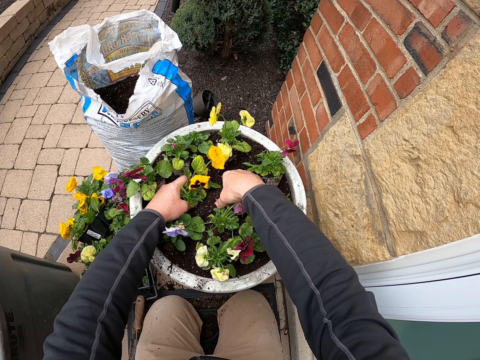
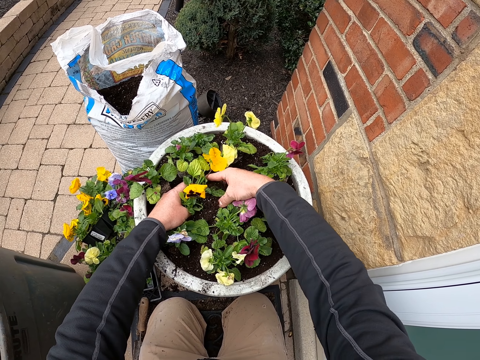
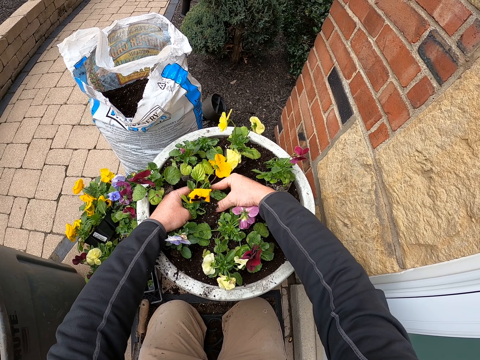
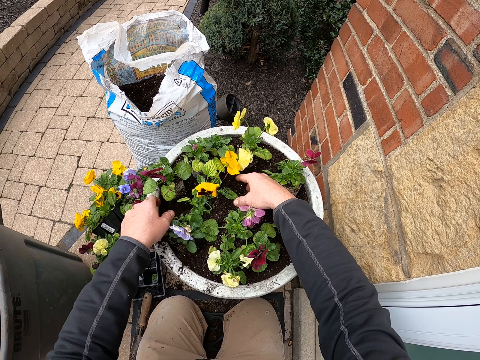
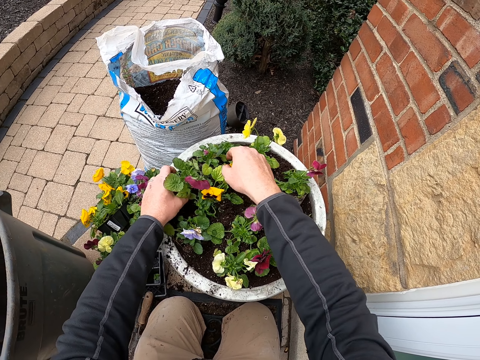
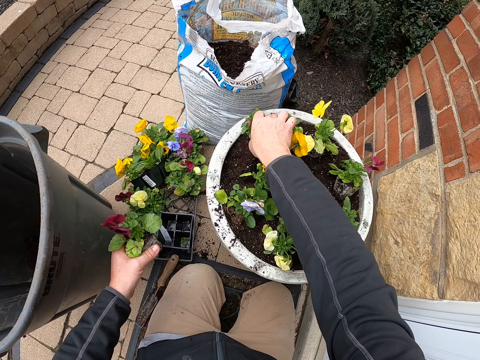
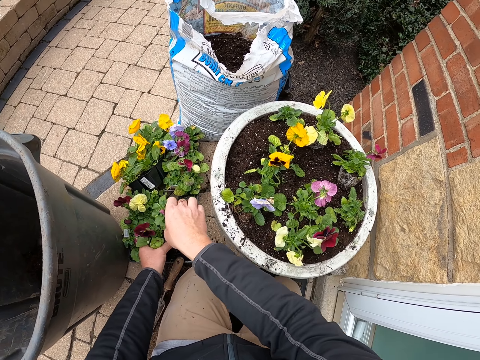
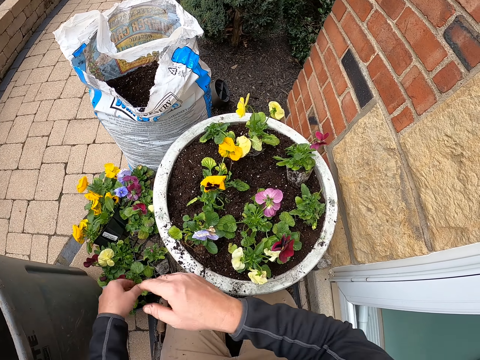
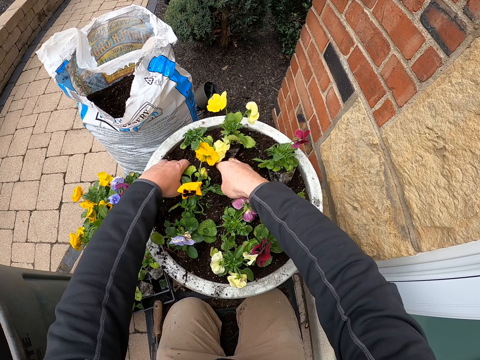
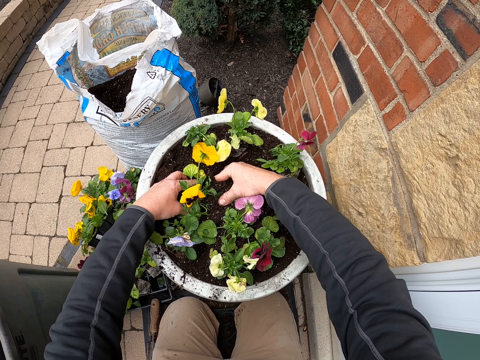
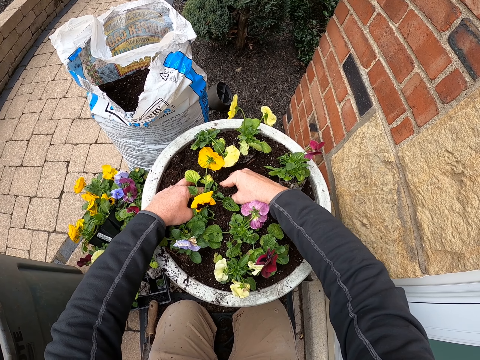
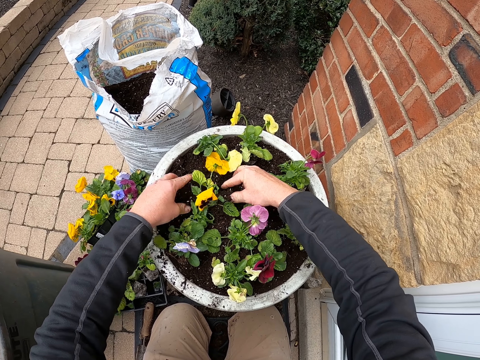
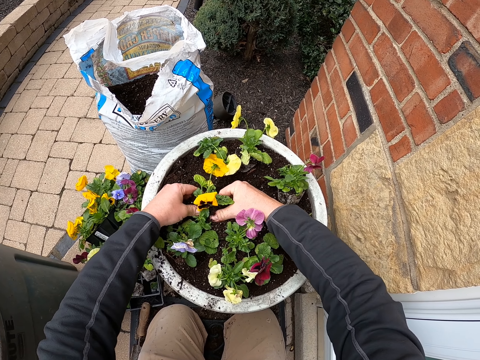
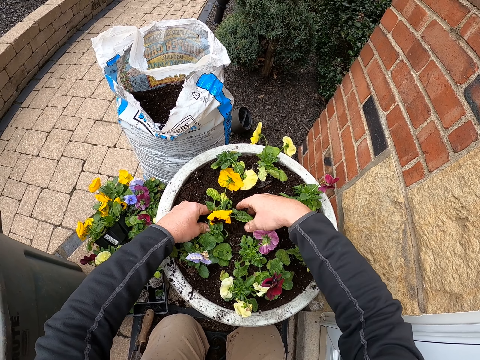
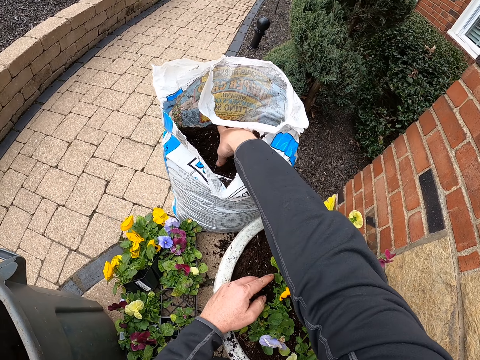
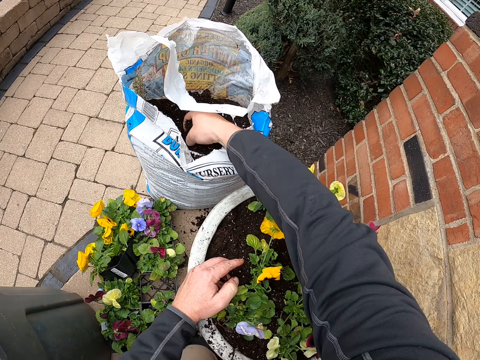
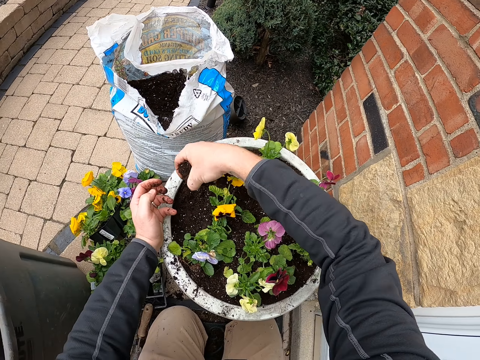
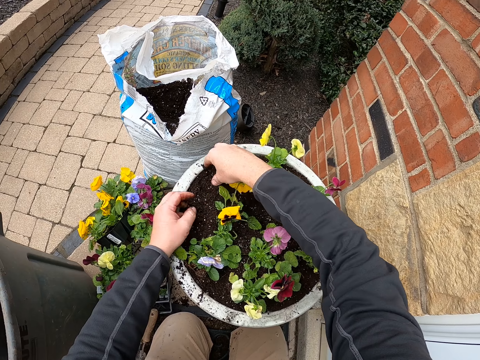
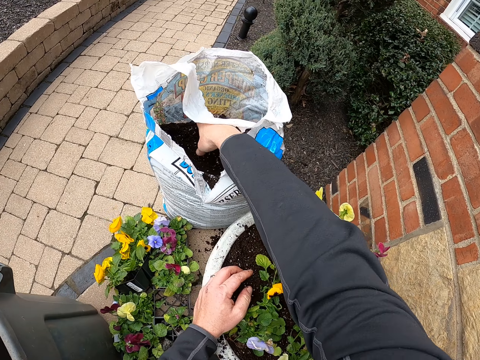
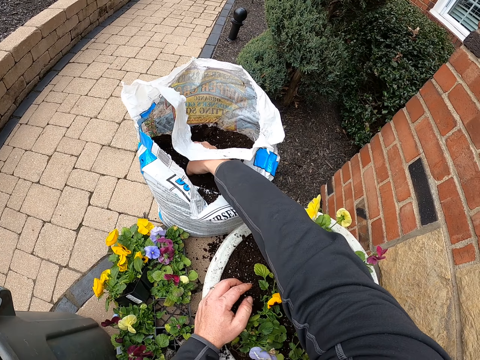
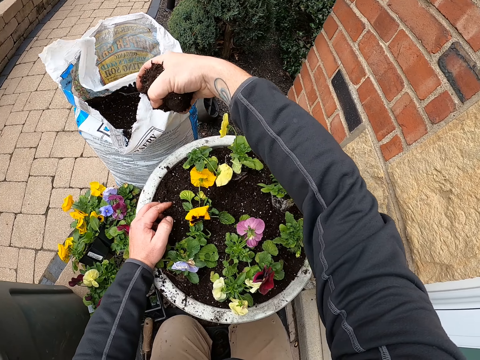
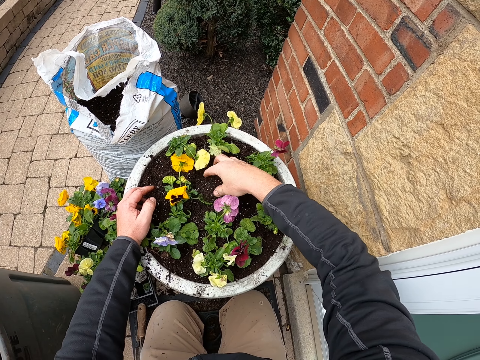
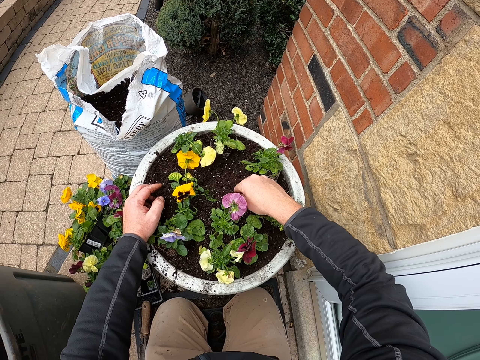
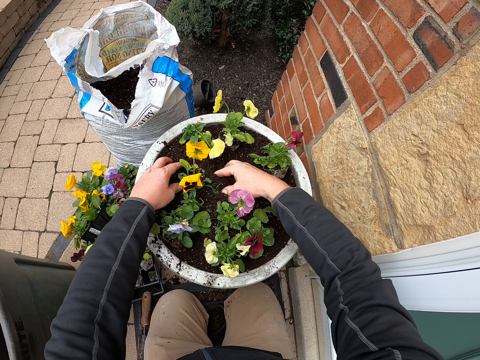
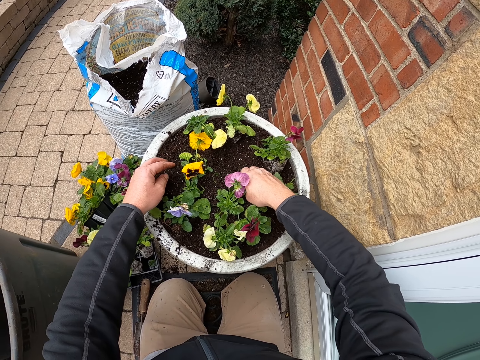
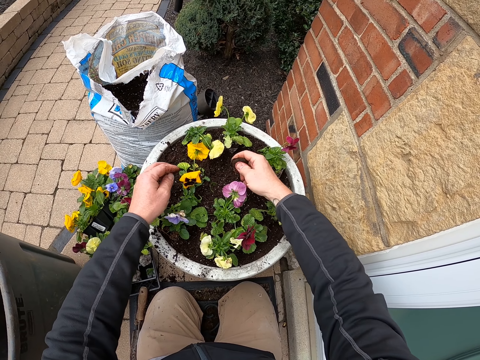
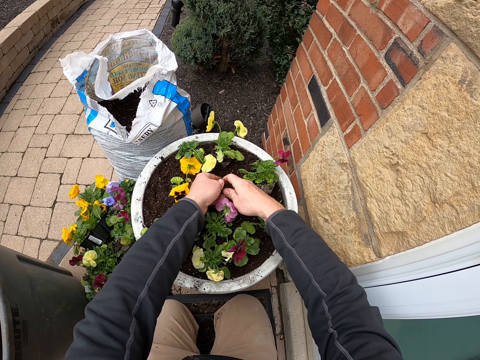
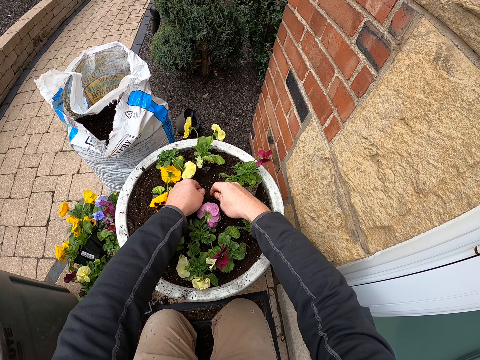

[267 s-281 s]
The camera wearer puts a plant in the soil. He takes a plant. He takes another plant. He fixes the plants. He scoops manure or soil from the sack with his right hand. He puts the manure in the flower pot or bucket. He takes the soil. He puts the soil in the bucket.

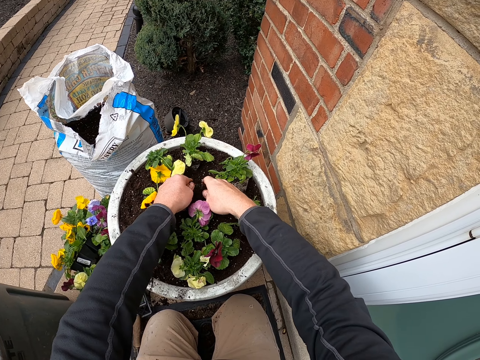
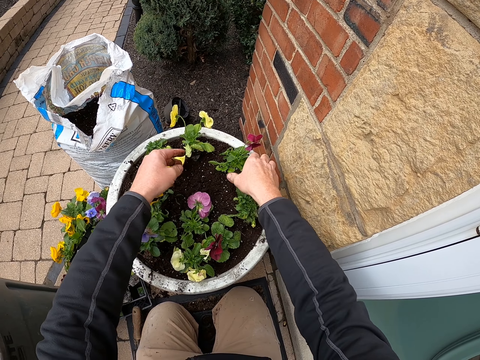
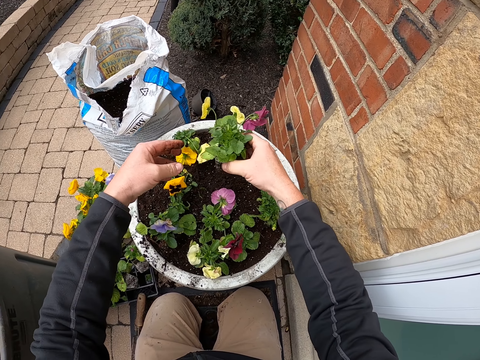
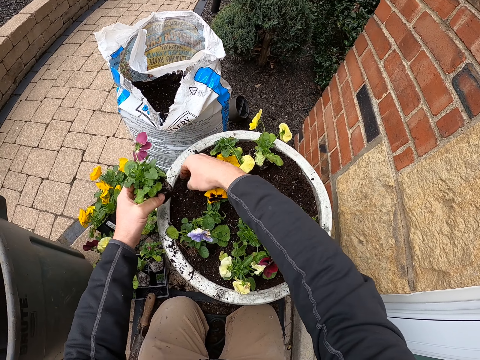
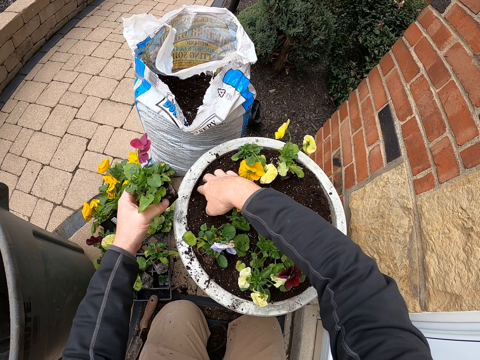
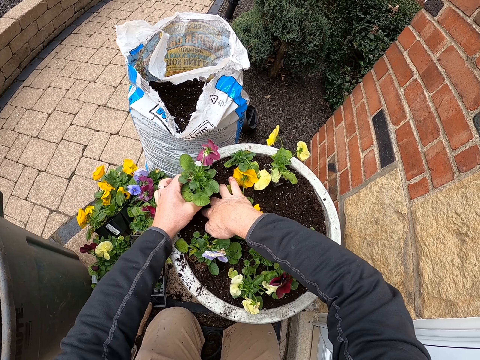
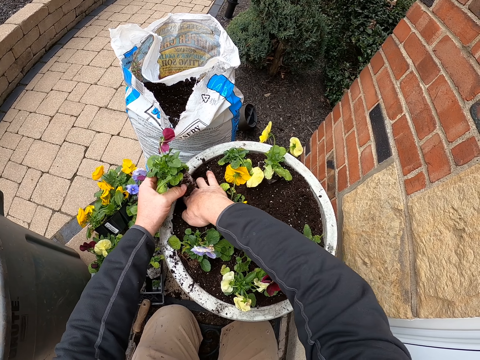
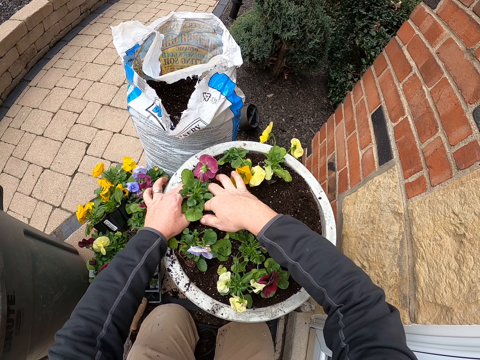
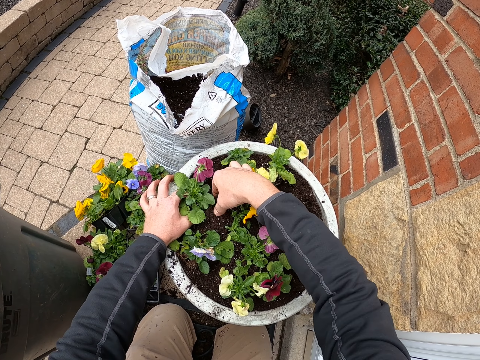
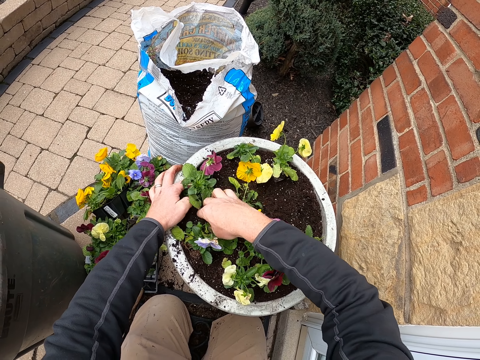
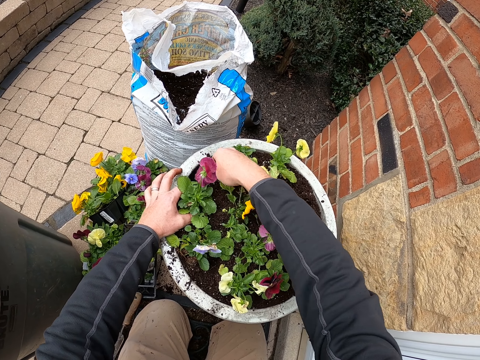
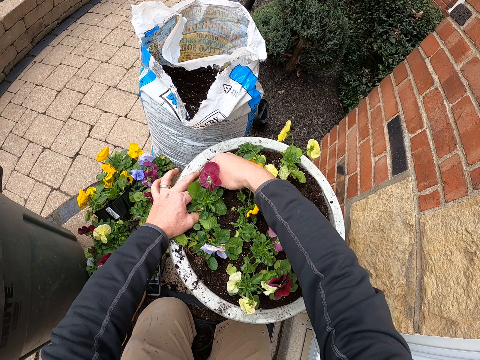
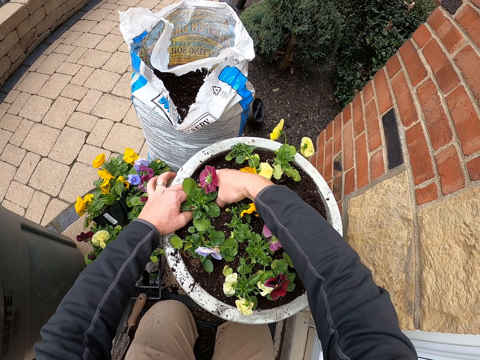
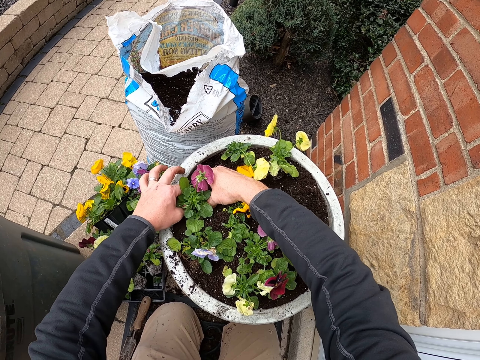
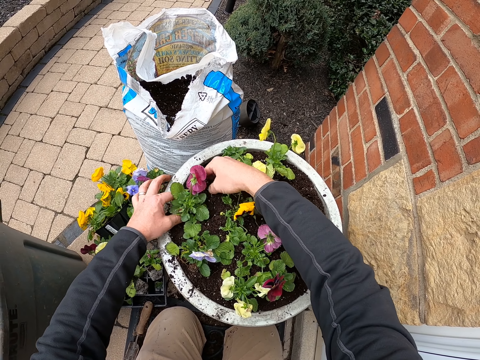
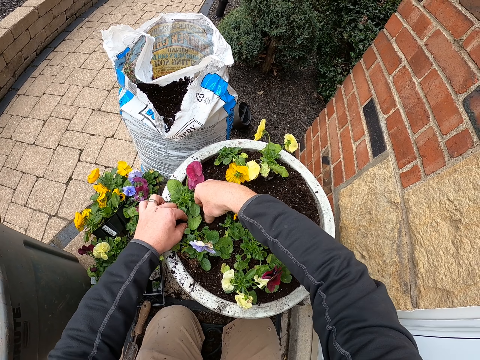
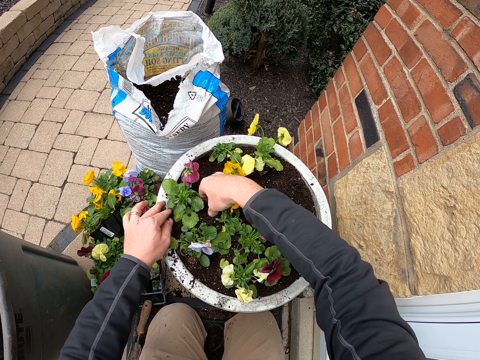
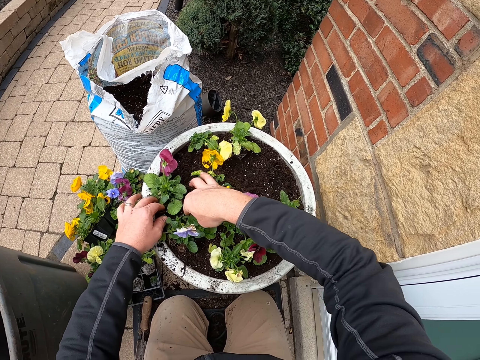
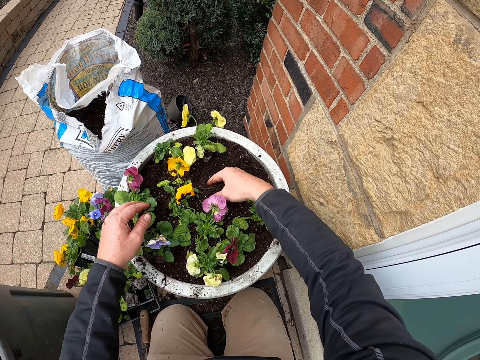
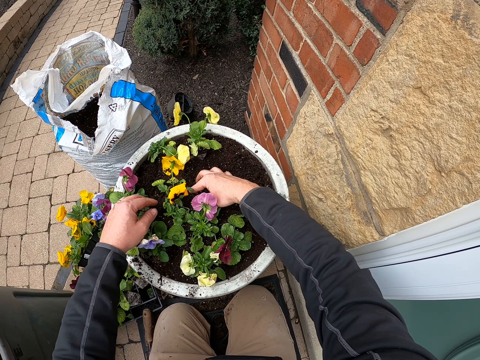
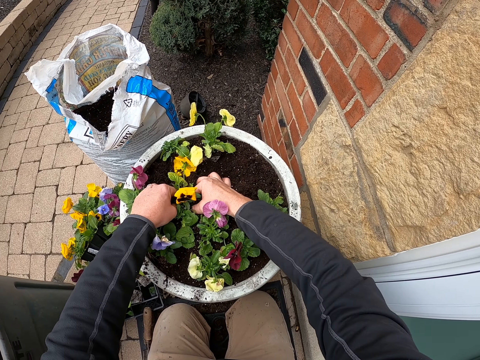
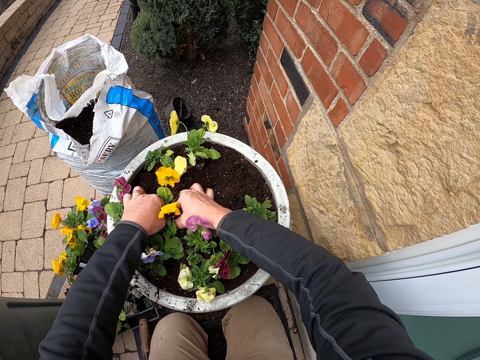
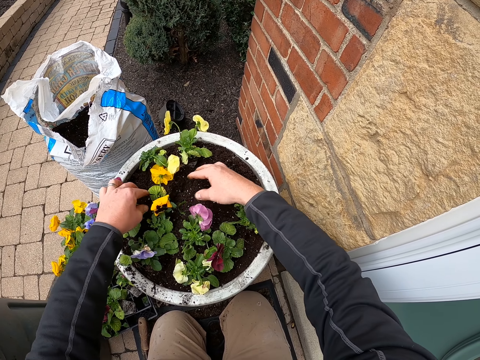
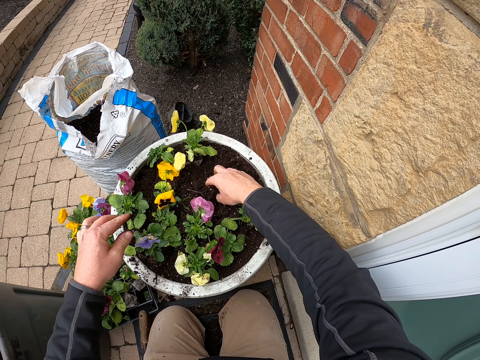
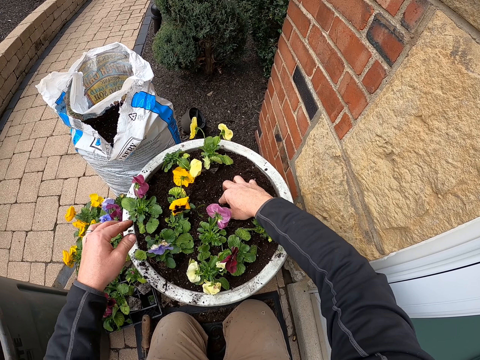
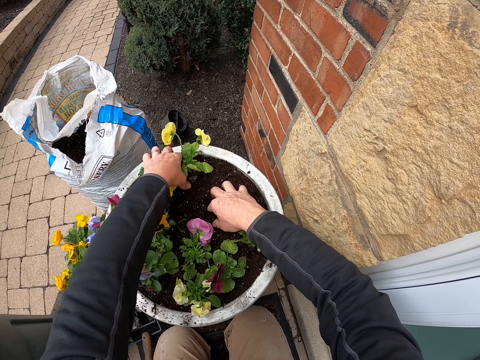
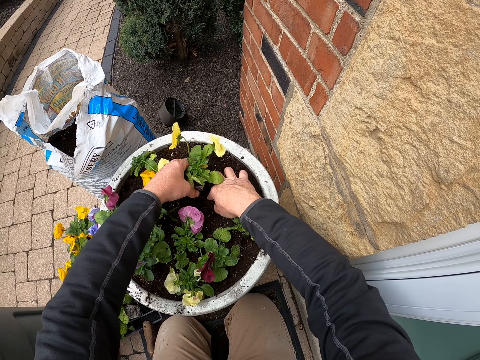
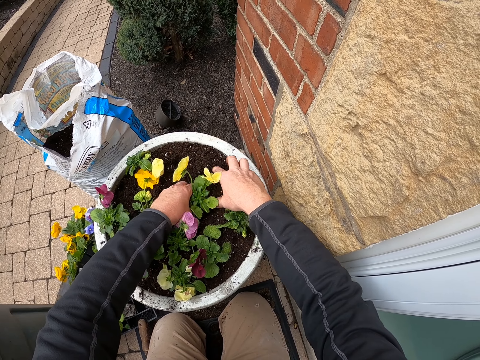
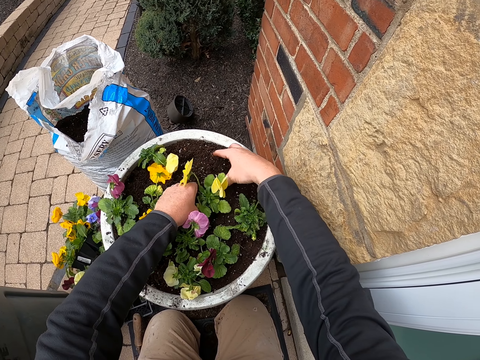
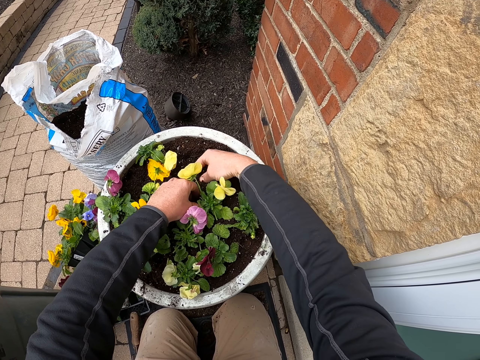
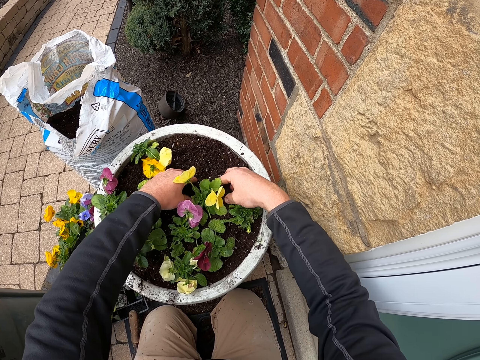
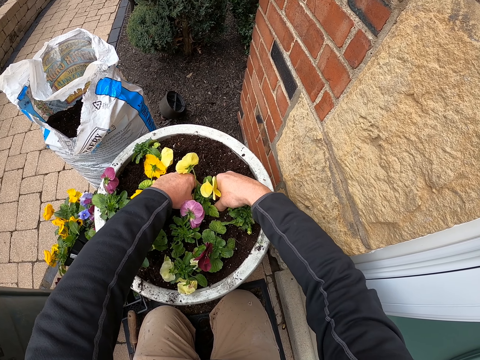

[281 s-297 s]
The camera wearer takes a plant. They plant flowers in the flower pot. They touch the soil. They fix the plant into the soil. They spread the soil. They fix the plant.
